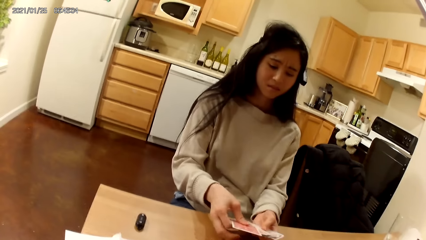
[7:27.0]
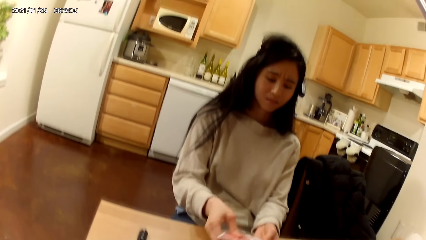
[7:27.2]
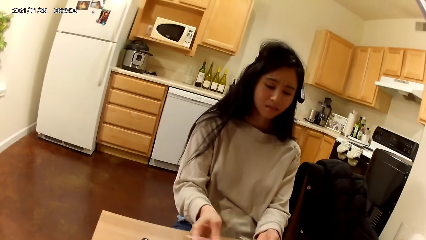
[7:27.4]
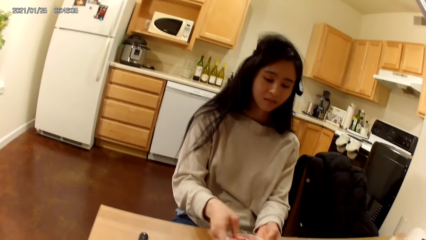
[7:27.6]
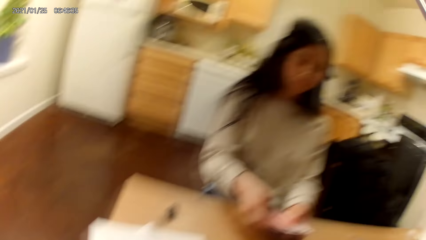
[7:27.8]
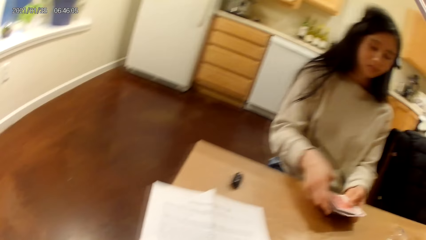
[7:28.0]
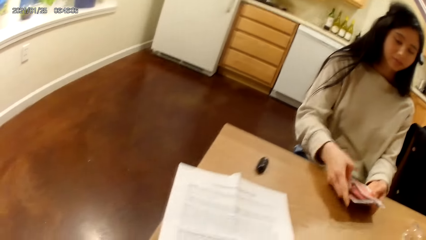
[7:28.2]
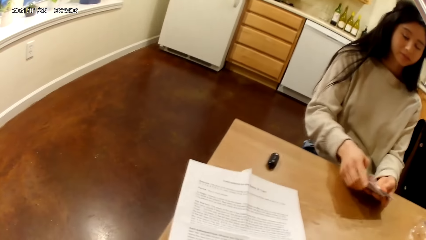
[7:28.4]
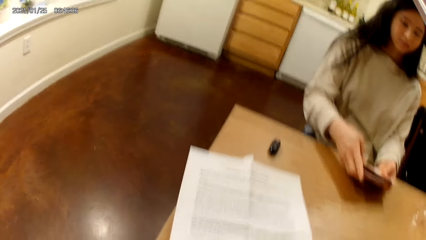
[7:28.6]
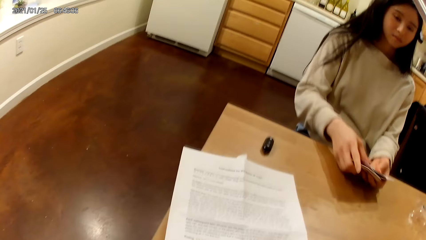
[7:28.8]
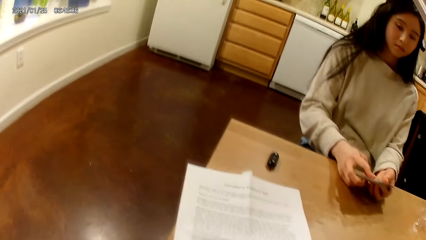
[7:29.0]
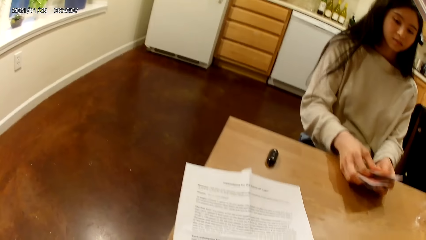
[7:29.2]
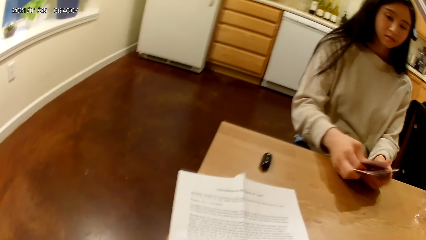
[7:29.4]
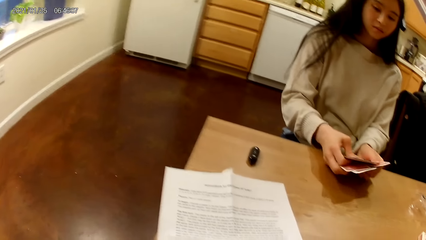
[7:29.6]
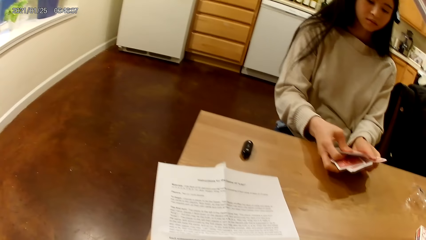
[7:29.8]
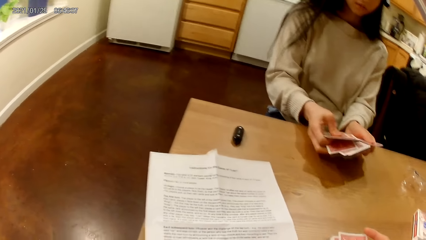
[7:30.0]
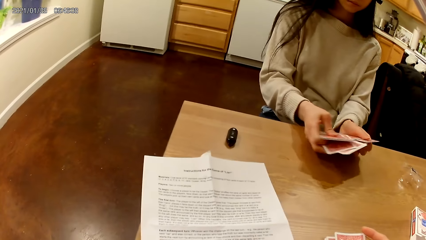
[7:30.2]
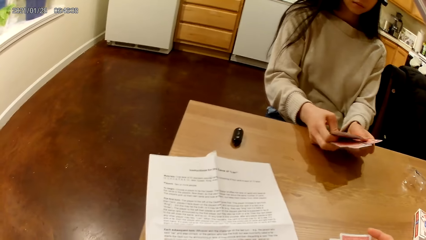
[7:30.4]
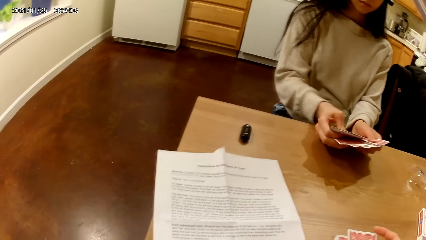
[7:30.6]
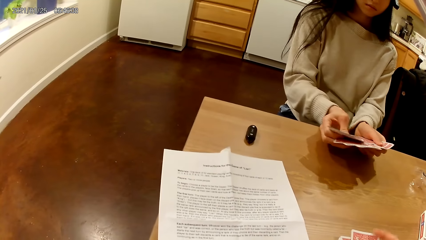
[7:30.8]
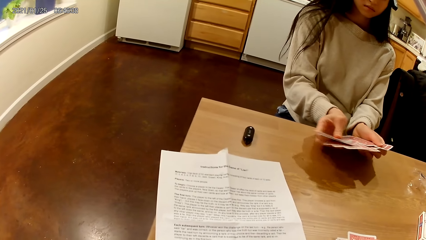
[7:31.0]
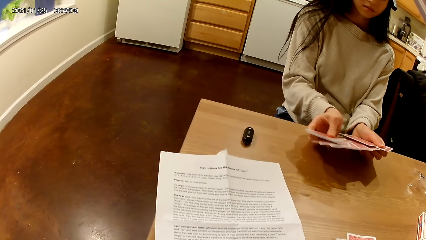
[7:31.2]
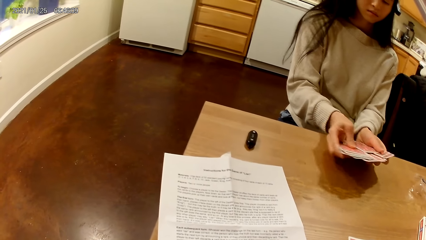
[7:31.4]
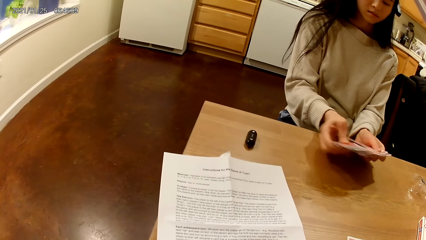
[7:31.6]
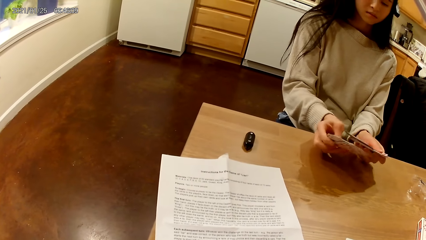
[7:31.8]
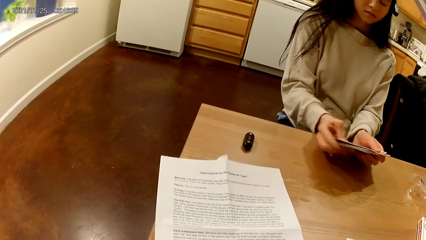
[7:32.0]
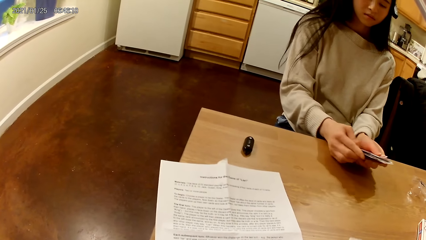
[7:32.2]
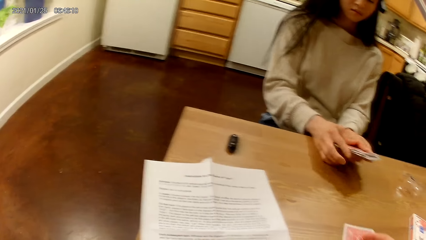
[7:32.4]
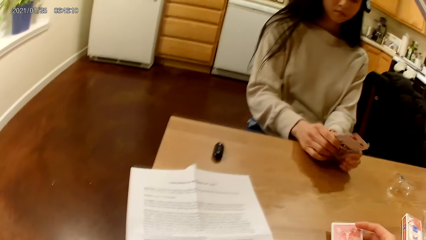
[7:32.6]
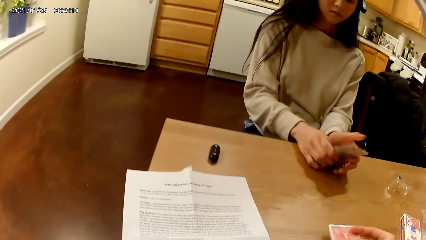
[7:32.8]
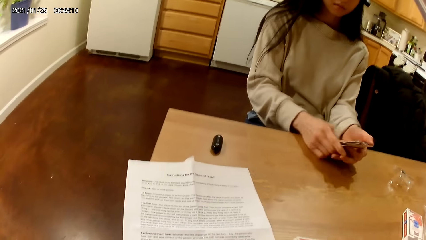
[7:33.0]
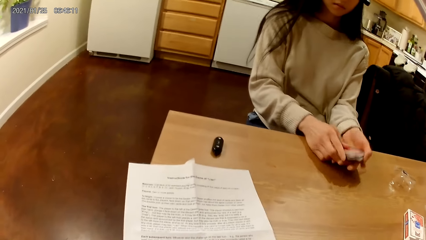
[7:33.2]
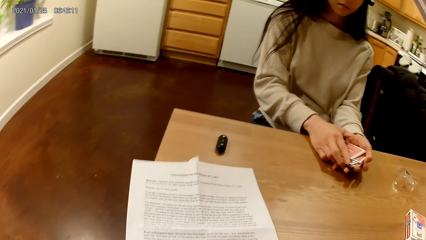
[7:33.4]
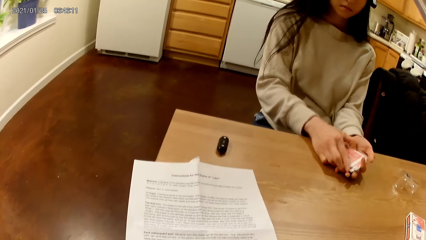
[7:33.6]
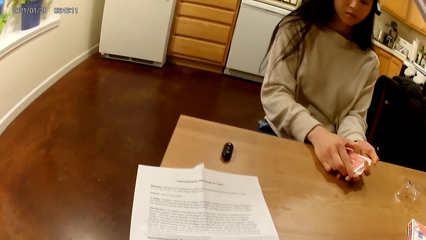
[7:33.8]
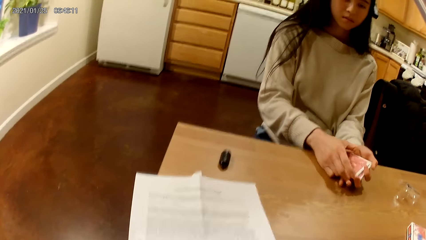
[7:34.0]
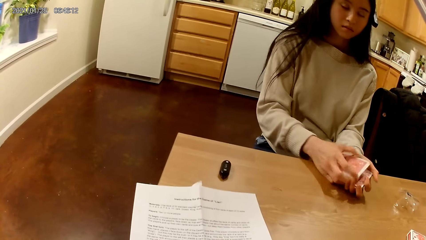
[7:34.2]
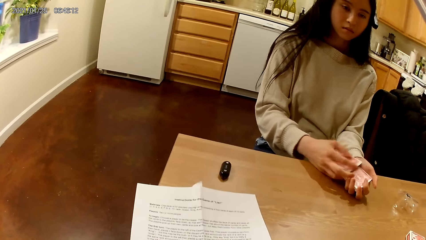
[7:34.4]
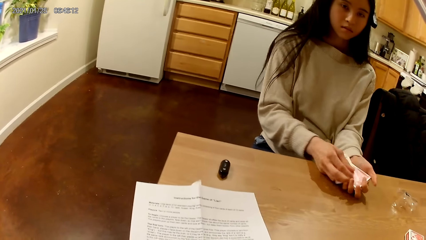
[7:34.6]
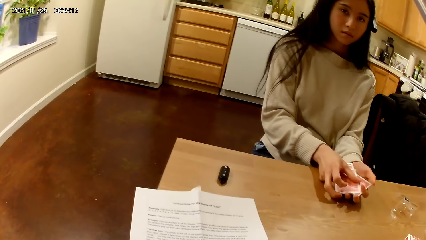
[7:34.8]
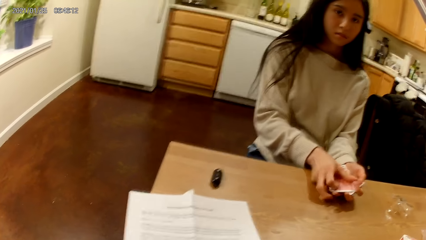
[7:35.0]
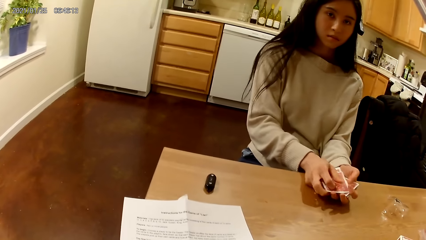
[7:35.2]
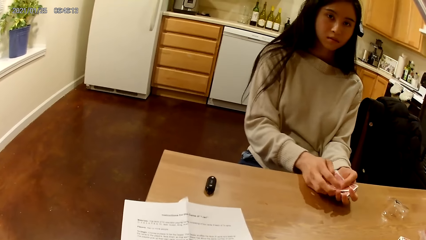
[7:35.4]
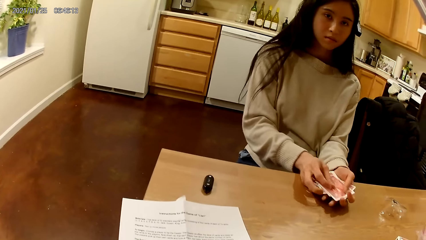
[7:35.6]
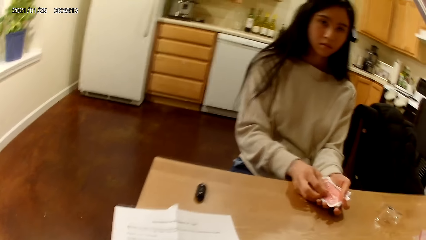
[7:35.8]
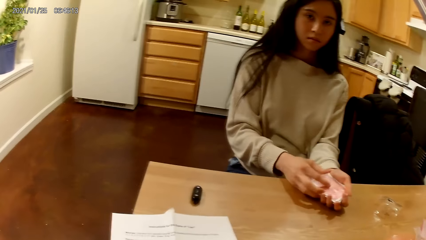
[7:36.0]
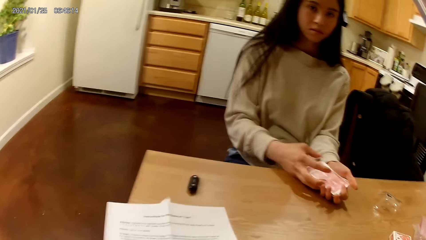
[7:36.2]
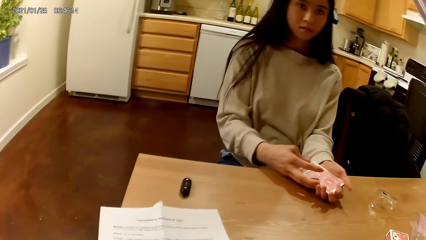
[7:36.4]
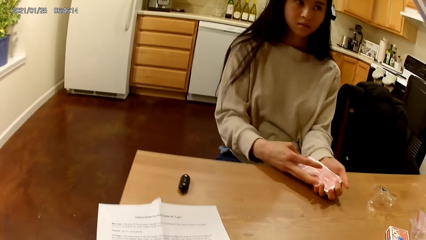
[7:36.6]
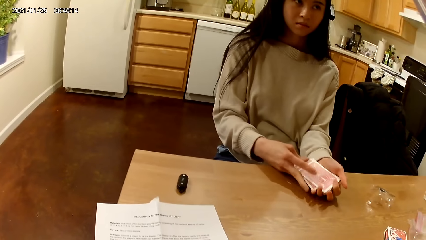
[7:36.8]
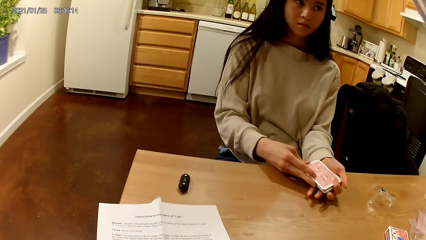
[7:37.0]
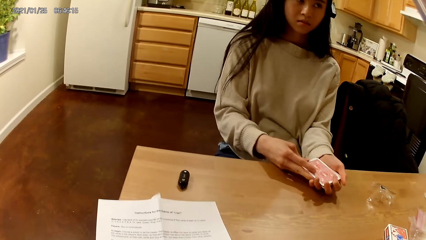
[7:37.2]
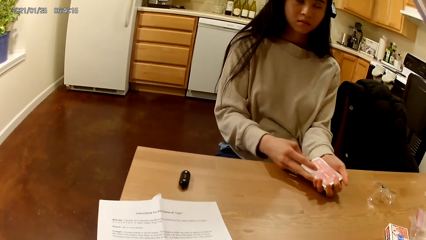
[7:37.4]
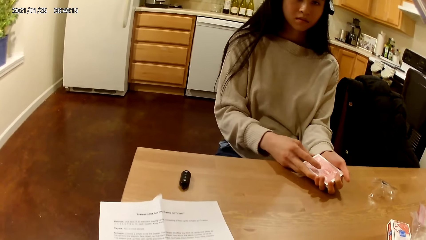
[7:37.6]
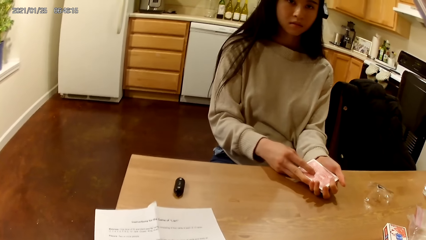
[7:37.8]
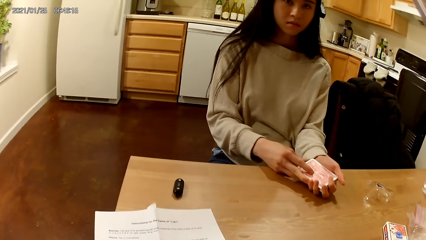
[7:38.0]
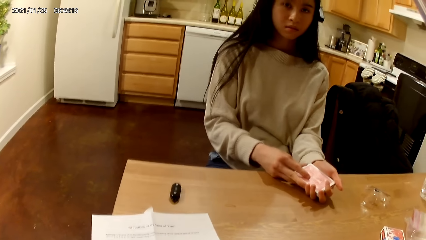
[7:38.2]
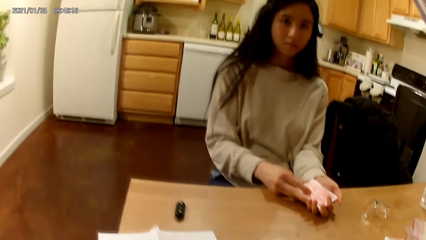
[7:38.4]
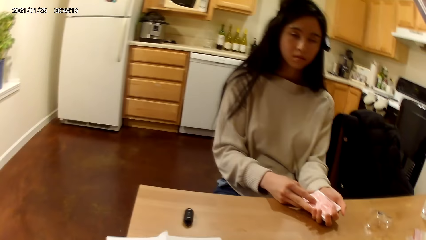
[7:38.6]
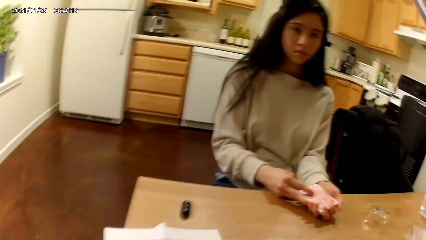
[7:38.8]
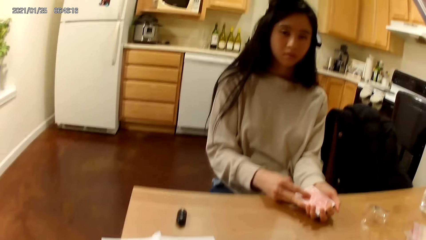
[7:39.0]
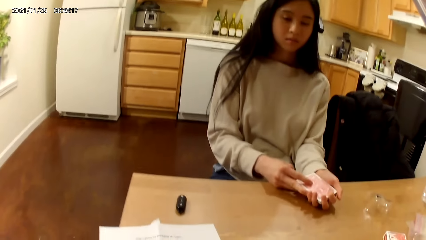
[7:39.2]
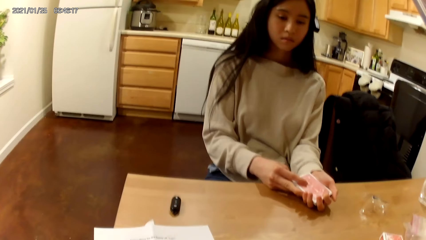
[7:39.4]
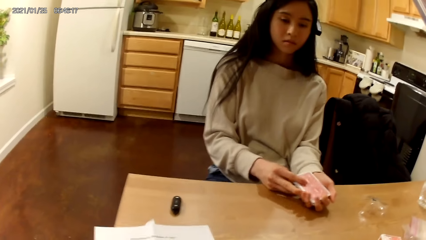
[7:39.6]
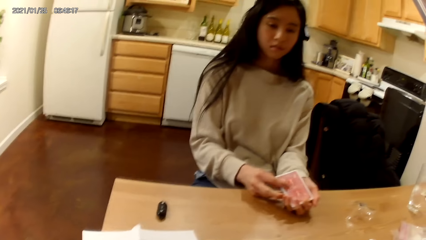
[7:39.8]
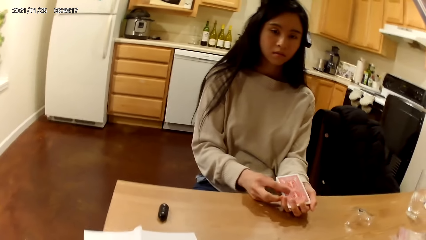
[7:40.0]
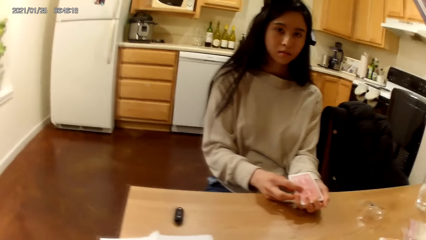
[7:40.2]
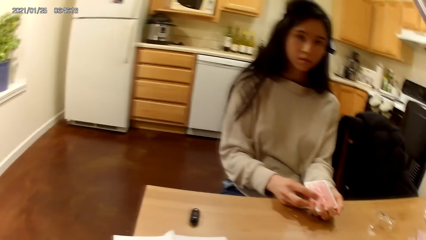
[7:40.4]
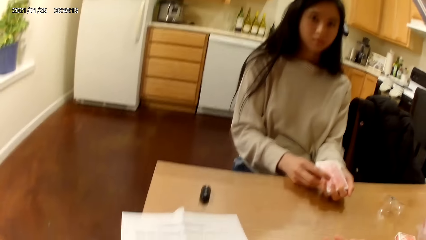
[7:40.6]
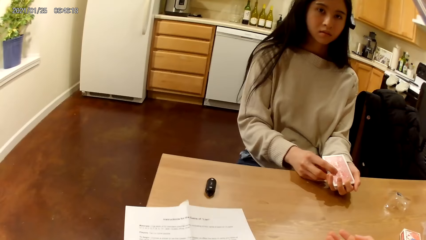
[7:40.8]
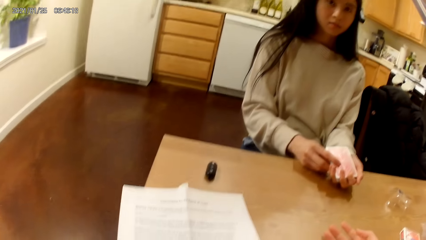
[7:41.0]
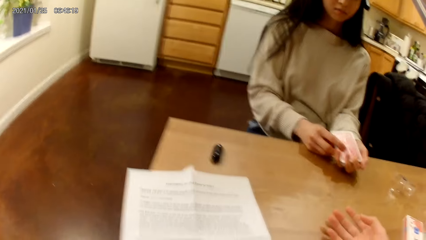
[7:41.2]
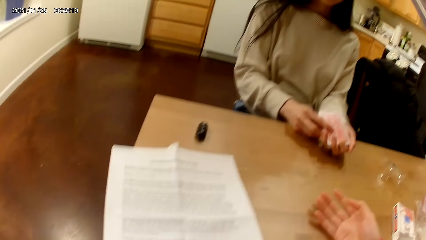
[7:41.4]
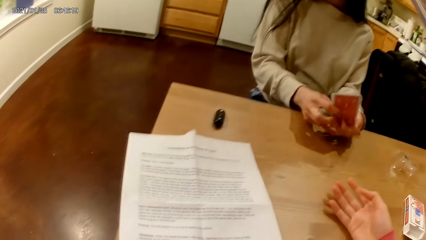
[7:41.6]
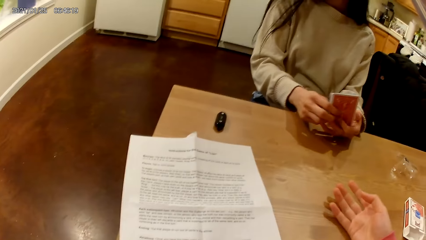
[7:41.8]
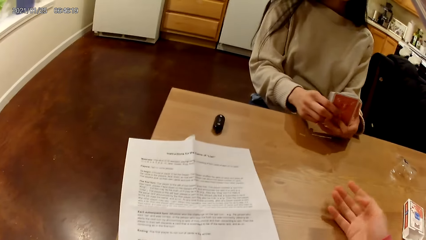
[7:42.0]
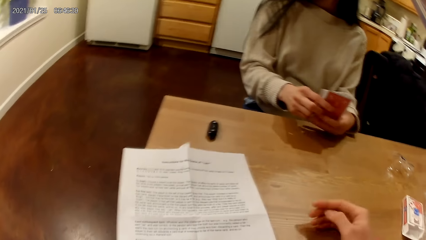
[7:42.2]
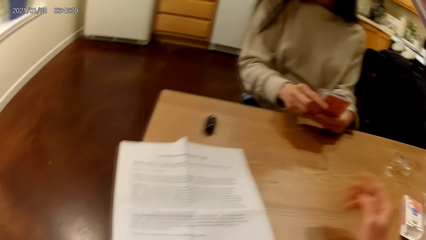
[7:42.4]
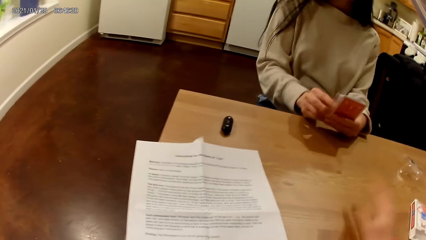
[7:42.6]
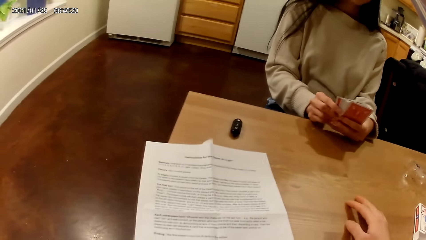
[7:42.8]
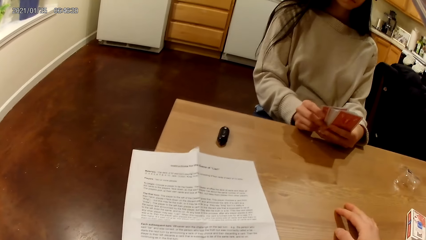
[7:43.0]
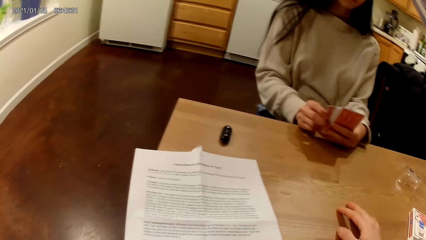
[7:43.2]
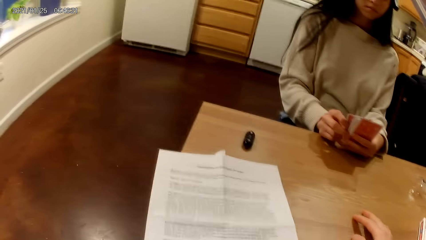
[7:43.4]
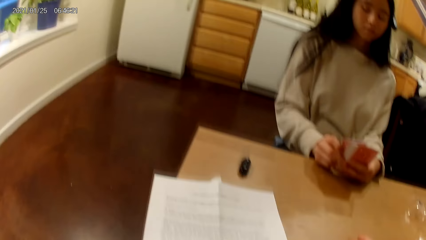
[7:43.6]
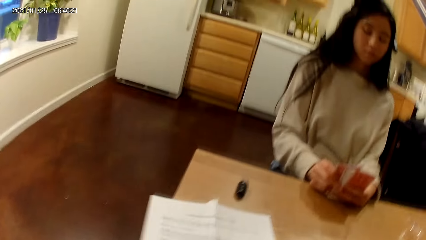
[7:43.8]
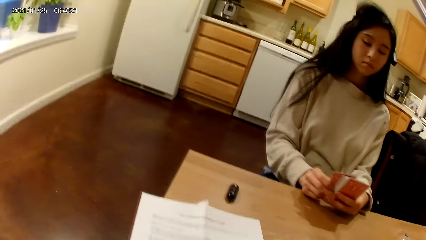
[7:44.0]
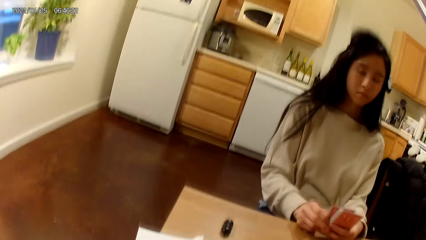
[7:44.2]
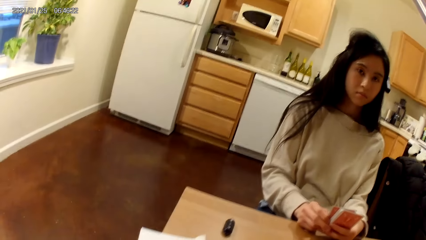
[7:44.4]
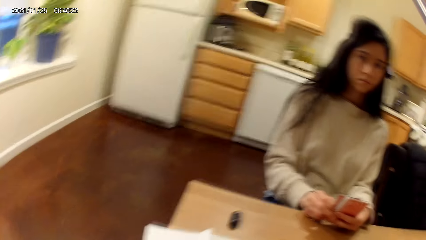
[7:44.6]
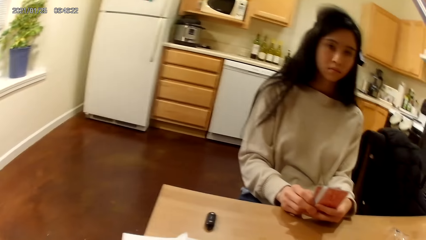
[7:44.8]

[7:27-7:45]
The camera wearer holds the cards. A woman holds her deck of playing cards face down to her with both hands on the table. The woman holds the cards. The camera wearer touches the table with her right hand. The woman flips the playing cards in her hands with both hands. The camera wearer moves the hand on the table. The woman spreads her deck of playing cards face up to her with both hands on the table.
